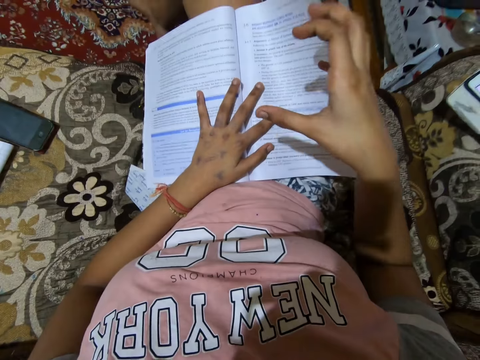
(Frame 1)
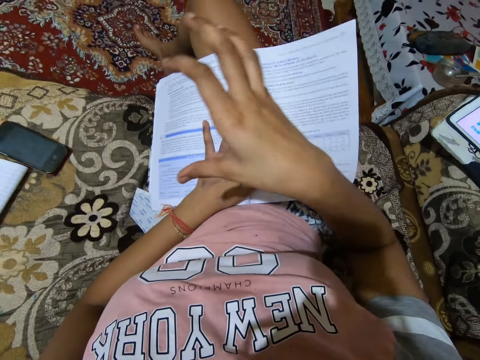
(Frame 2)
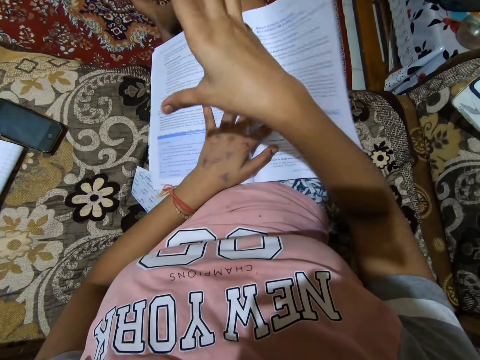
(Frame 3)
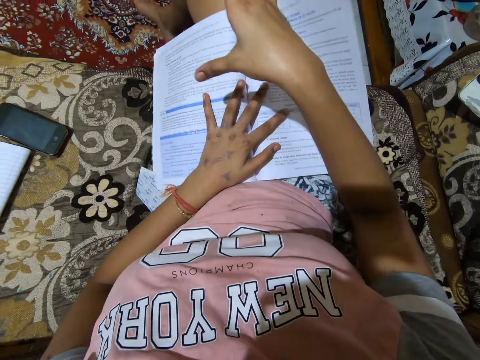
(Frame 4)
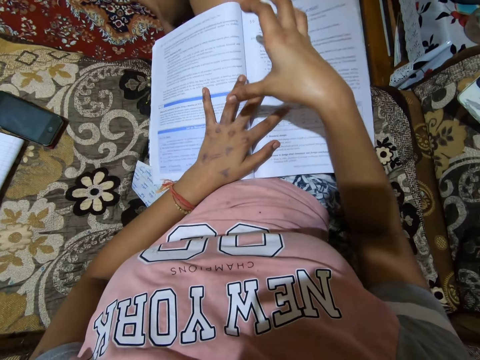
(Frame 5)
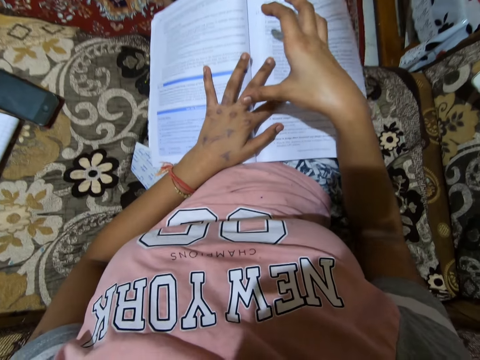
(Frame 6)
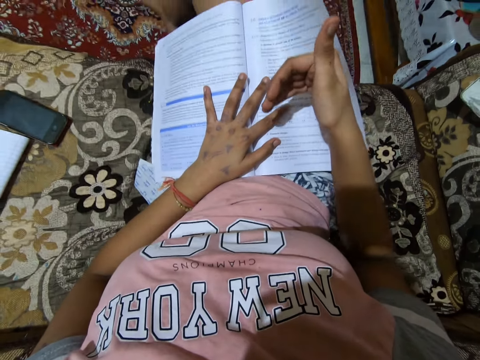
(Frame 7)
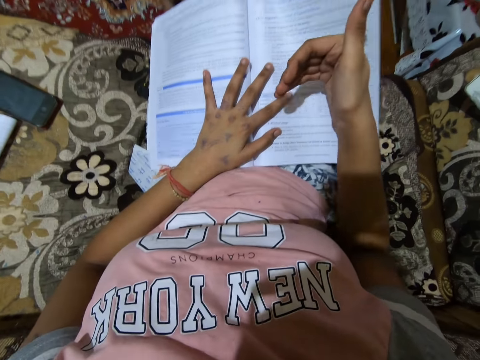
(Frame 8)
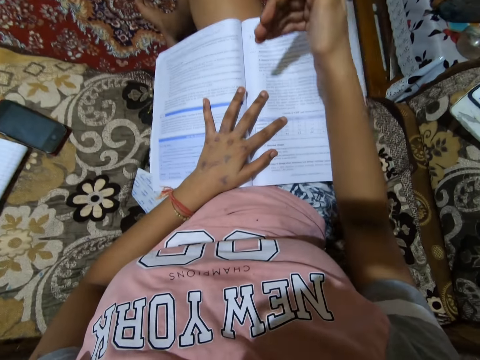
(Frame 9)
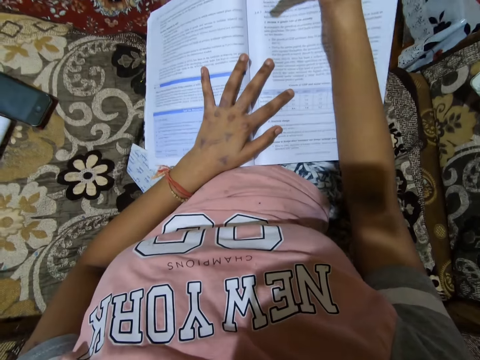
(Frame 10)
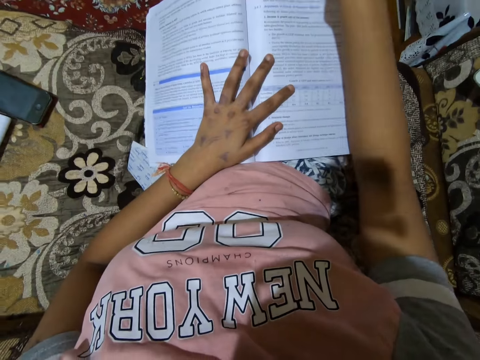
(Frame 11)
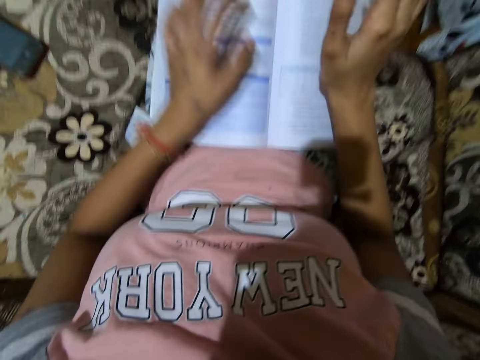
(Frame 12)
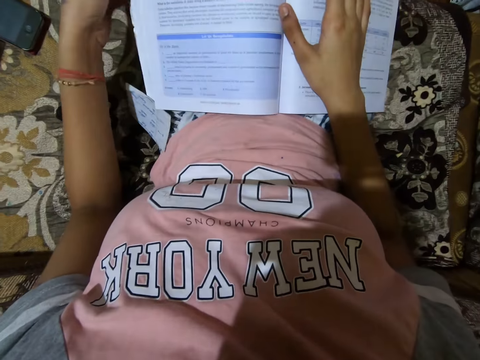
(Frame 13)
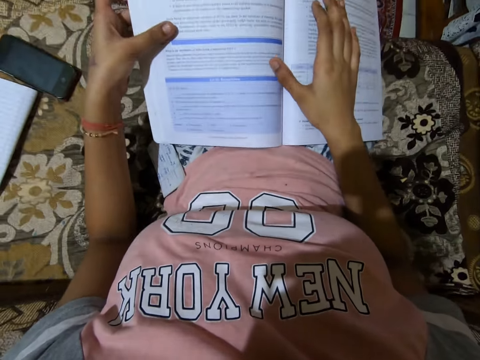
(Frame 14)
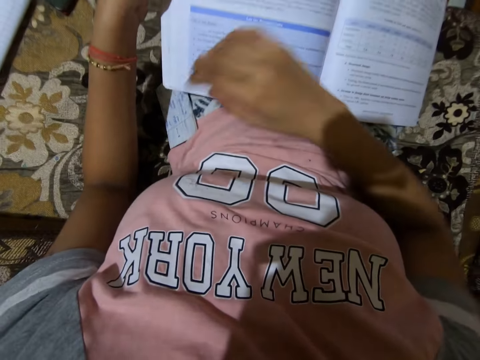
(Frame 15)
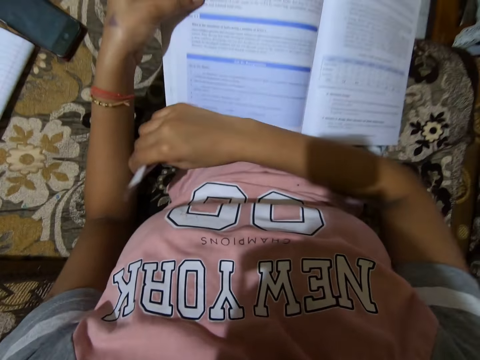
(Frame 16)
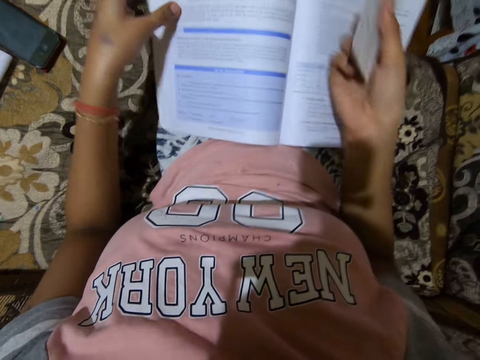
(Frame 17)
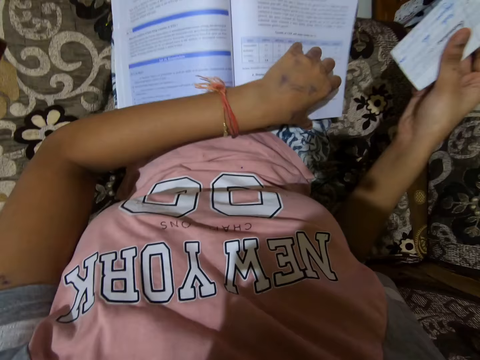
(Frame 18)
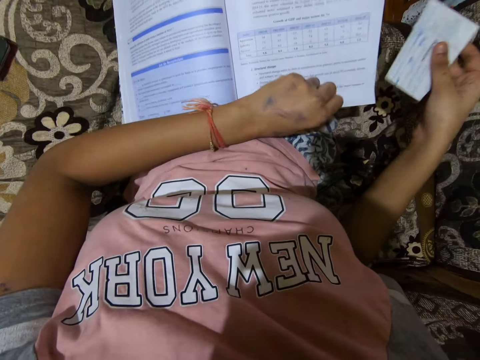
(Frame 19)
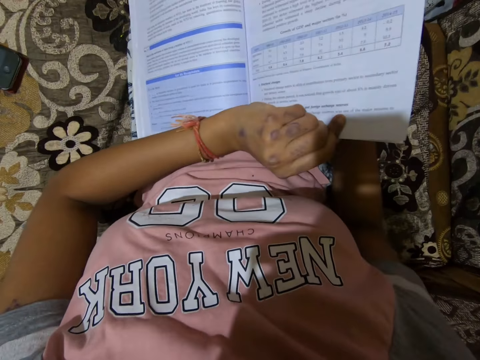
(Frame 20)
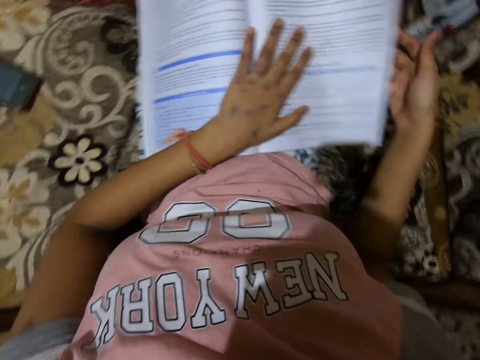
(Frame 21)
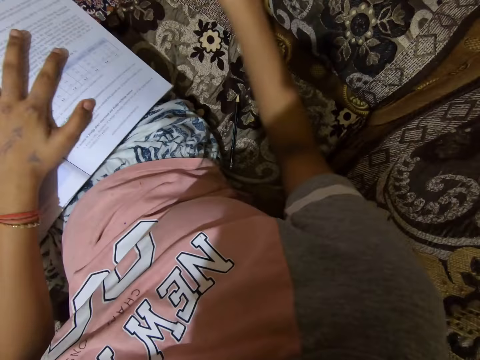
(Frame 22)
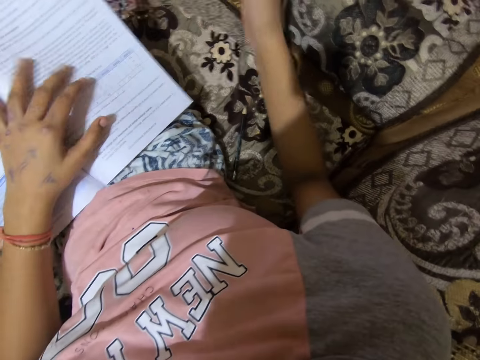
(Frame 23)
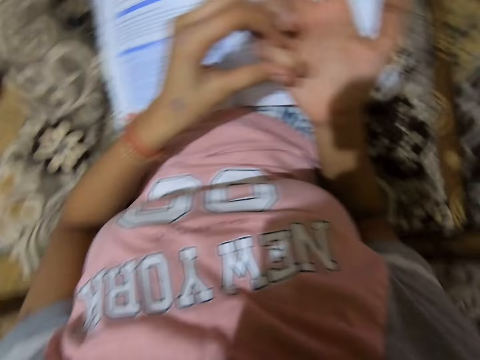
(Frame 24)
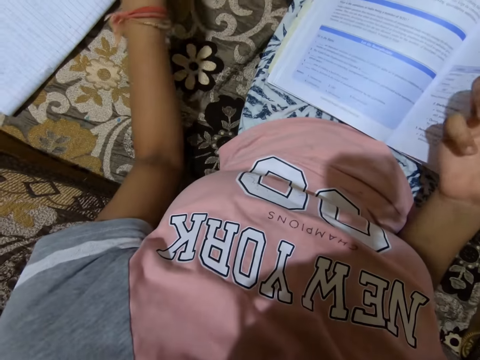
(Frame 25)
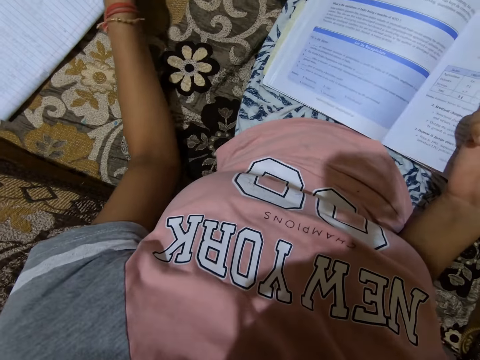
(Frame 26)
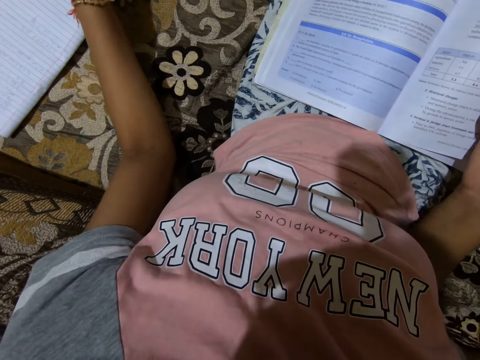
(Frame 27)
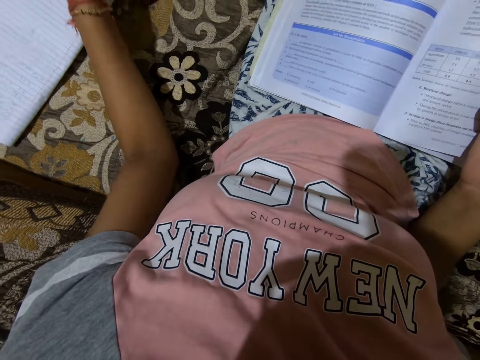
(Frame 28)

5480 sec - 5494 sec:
The camera wearer removes a hand on a book. They put the other hand on the book. They lift part of the book with the other side. They pick up a piece of paper. They lift part of the book with the other side. They put down the piece of paper under the book. They put a hand on the book. They stop for a while. They touch a finger with the other hand. They pick up their smartphone from the couch.

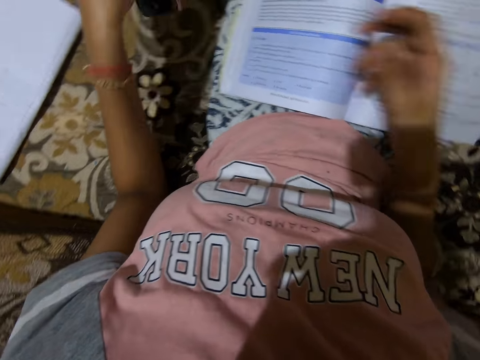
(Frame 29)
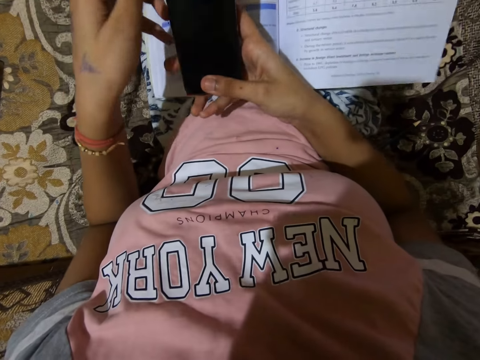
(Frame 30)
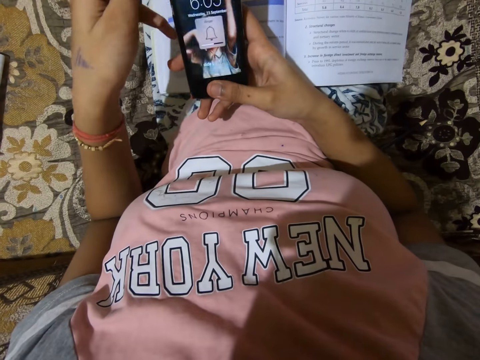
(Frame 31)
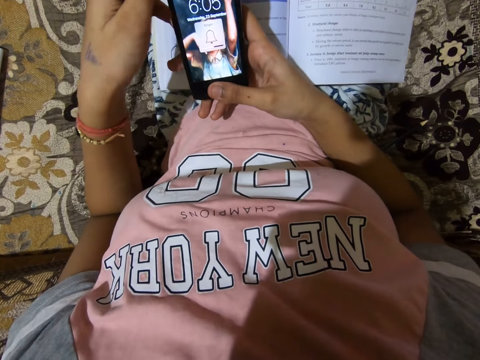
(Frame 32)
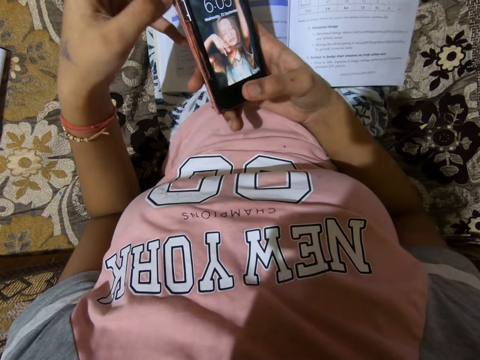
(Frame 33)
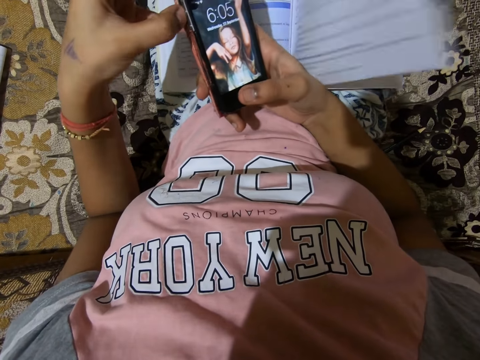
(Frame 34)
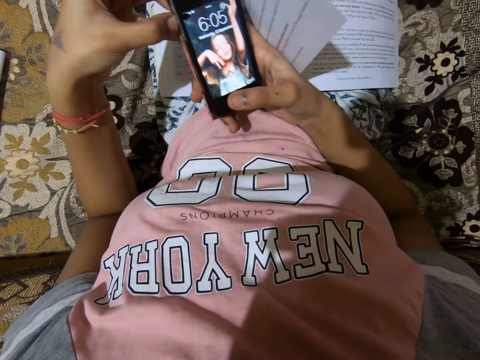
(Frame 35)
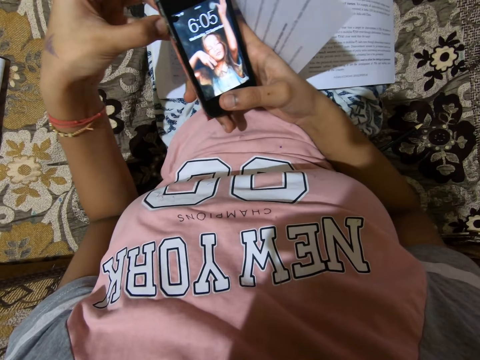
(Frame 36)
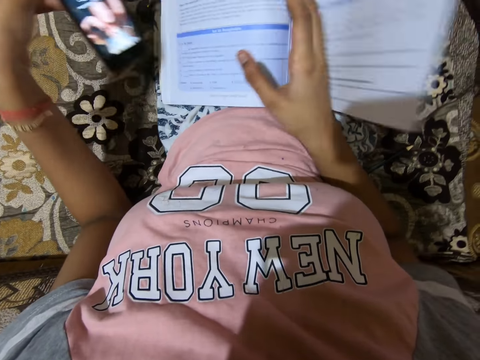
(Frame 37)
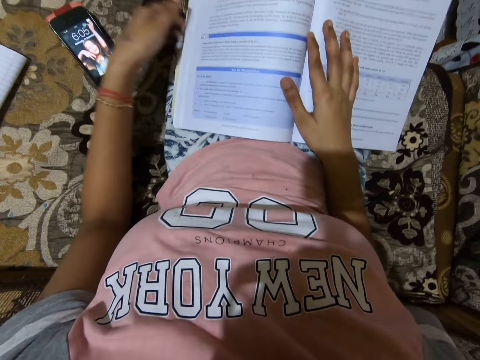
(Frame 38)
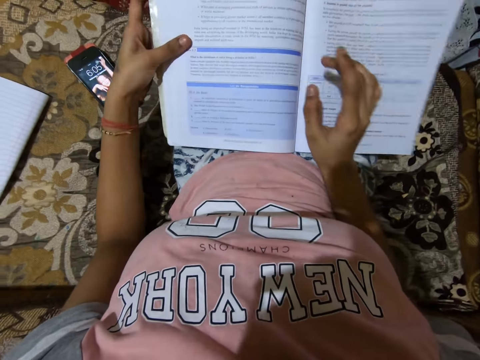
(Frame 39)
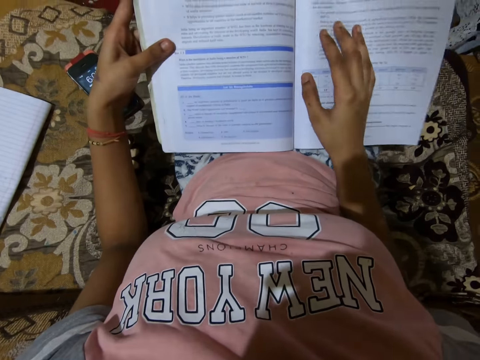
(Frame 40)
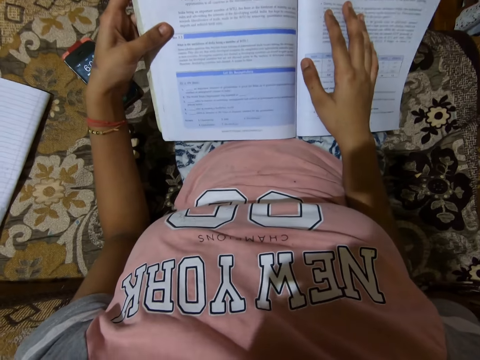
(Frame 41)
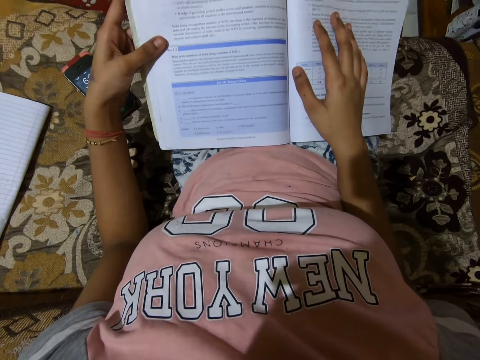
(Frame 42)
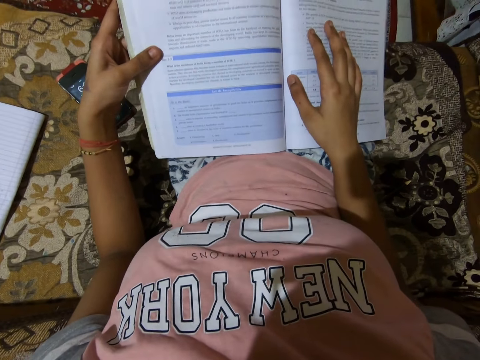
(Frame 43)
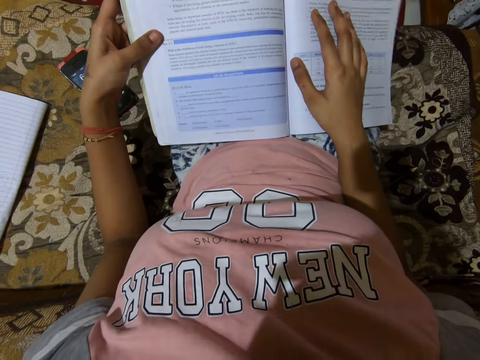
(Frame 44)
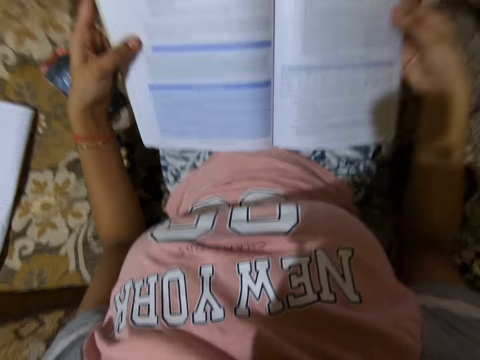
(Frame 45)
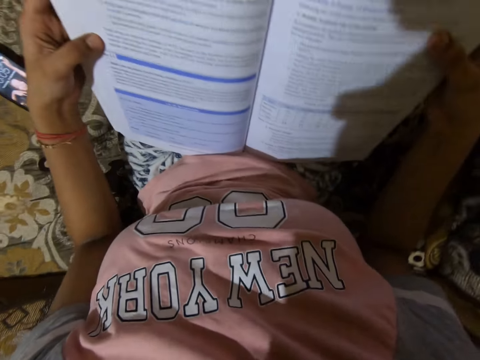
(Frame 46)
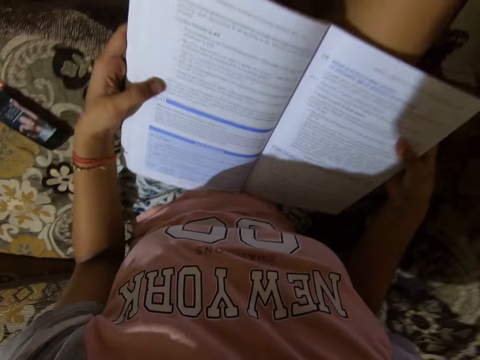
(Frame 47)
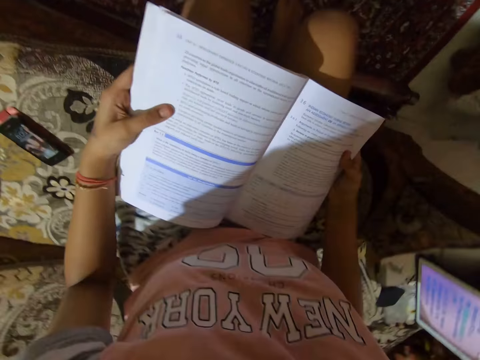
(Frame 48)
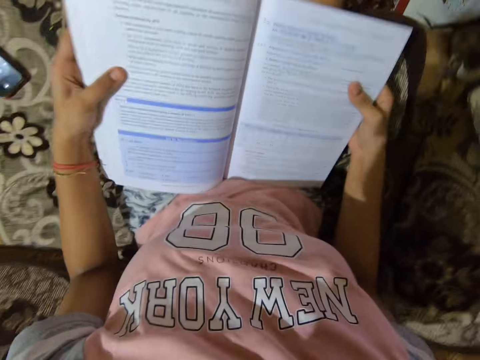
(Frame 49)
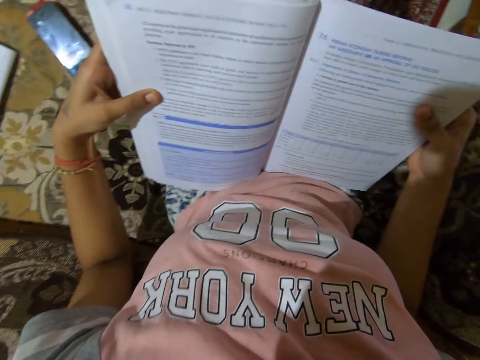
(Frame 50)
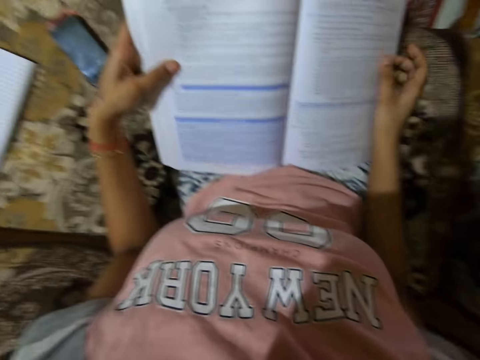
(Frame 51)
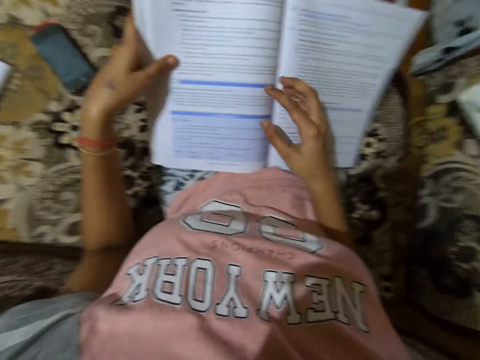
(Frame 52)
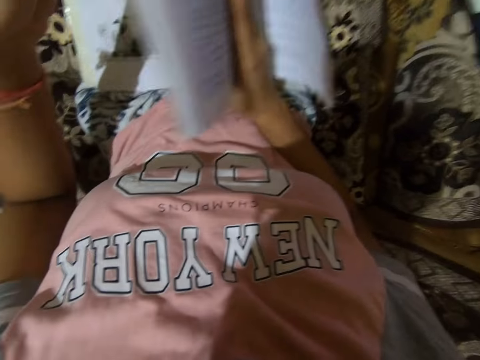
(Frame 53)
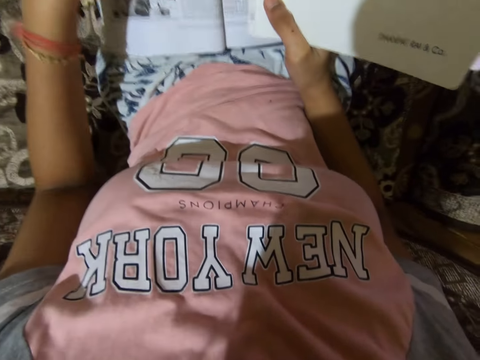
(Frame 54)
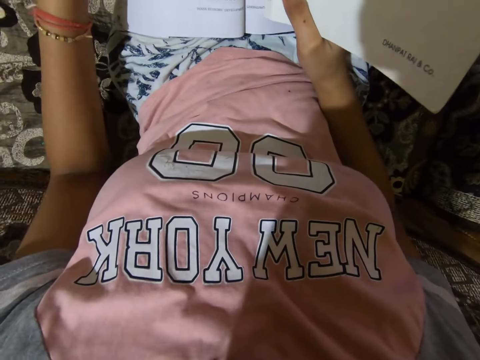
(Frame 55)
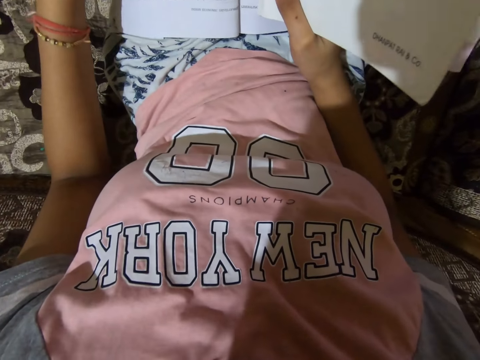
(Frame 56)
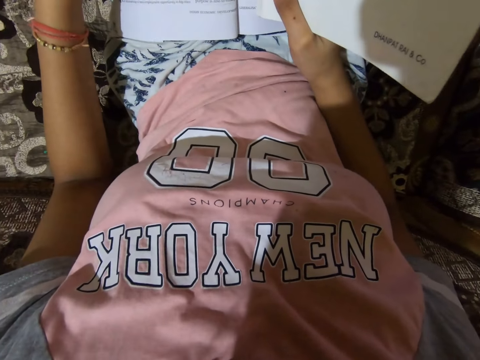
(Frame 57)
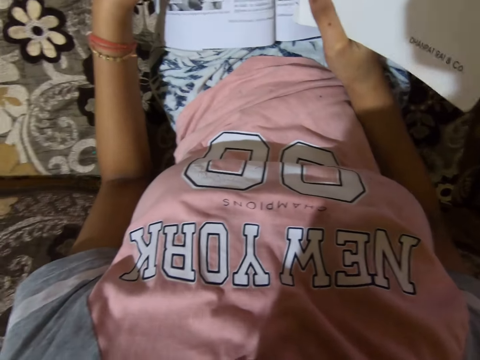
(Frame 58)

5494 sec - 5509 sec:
The camera wearer picks up a phone from the other hand. She switches on the phone. She operates the smartphone. She presses the side of the phone with the other hand. She drops the smartphone on a couch. She lifts one side of a book. She reads from the textbook aloud. She moves a hand. She lifts the book with hands. She reads the book. She puts down the book on her lap. She turns pages with hands. She reads the book.
